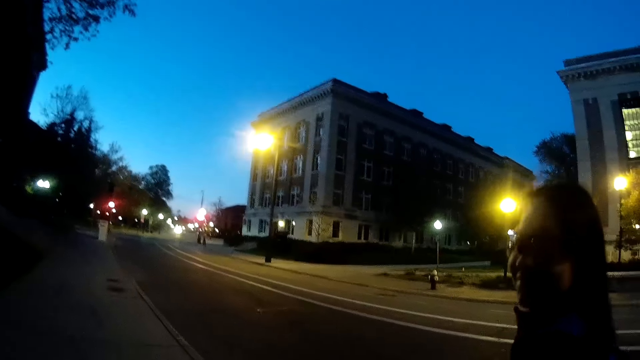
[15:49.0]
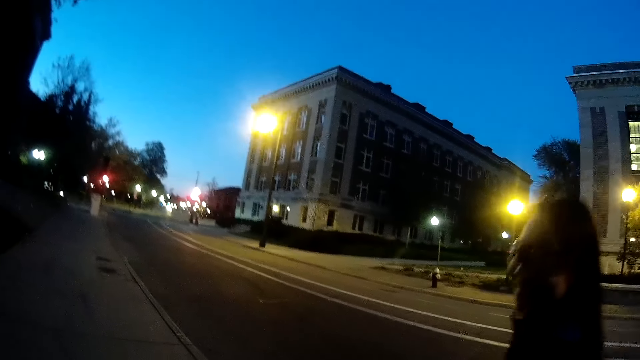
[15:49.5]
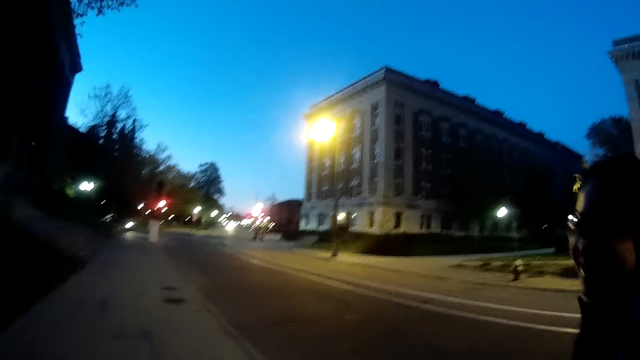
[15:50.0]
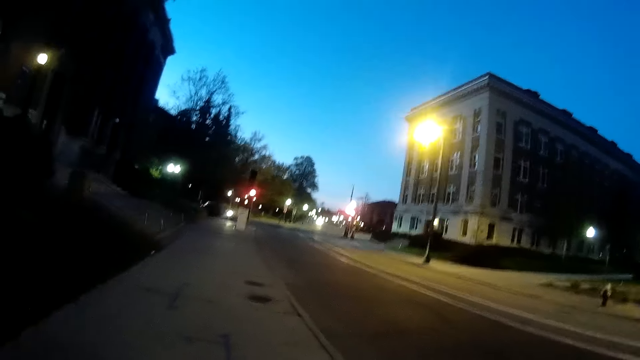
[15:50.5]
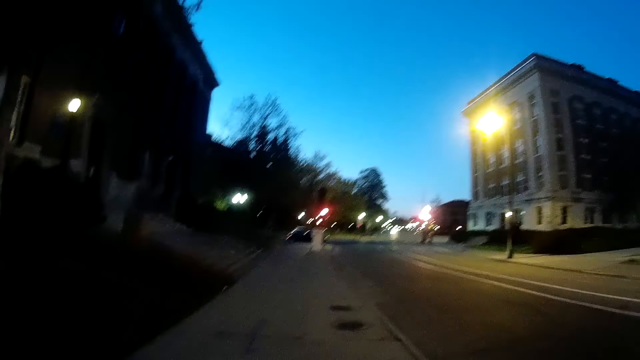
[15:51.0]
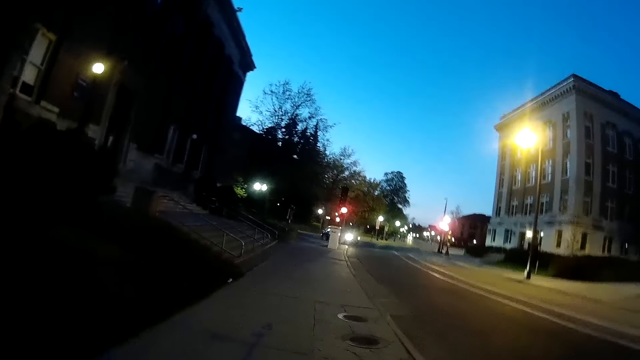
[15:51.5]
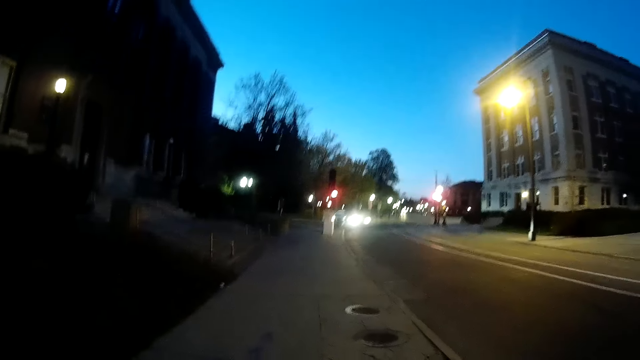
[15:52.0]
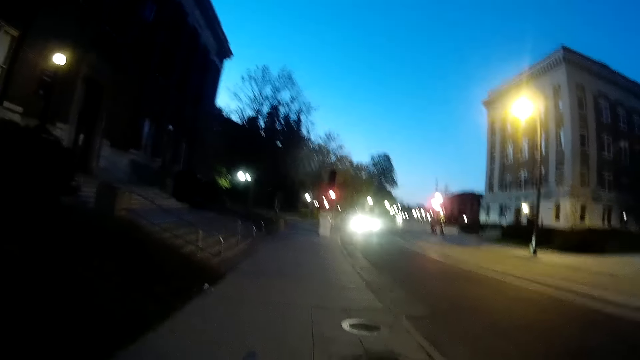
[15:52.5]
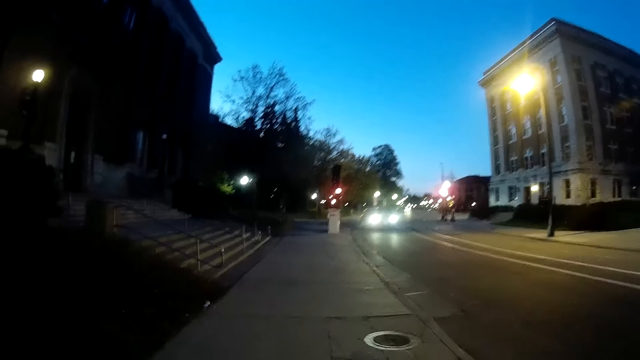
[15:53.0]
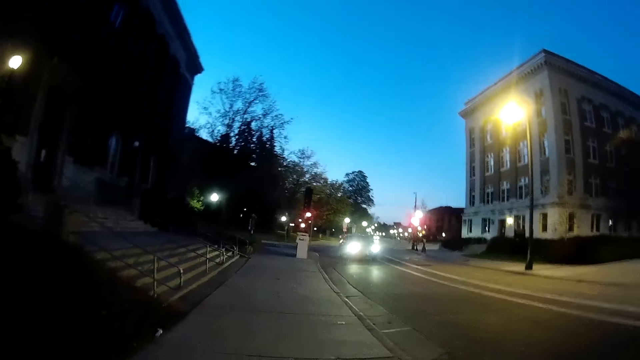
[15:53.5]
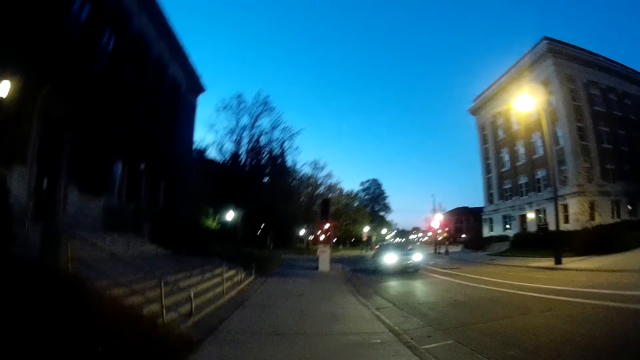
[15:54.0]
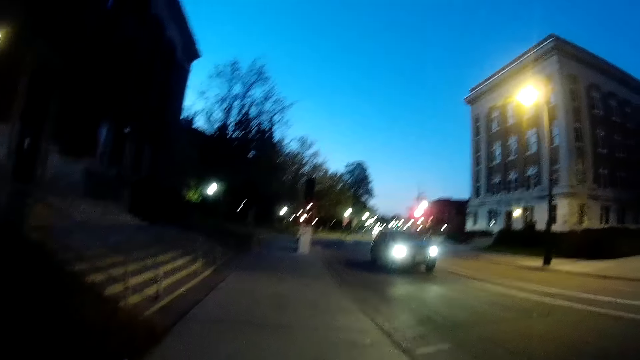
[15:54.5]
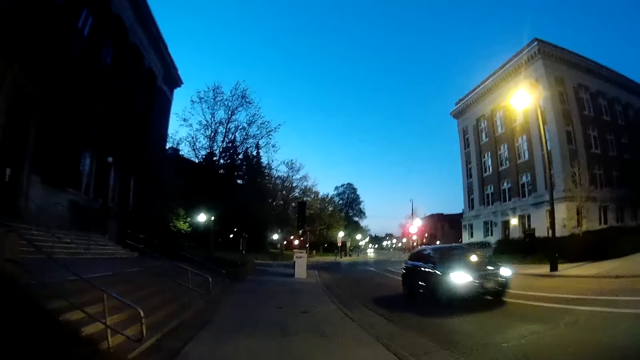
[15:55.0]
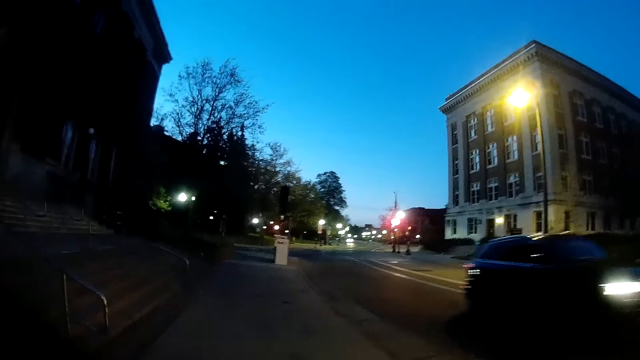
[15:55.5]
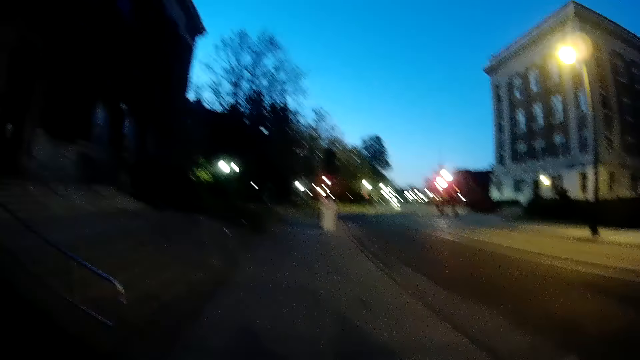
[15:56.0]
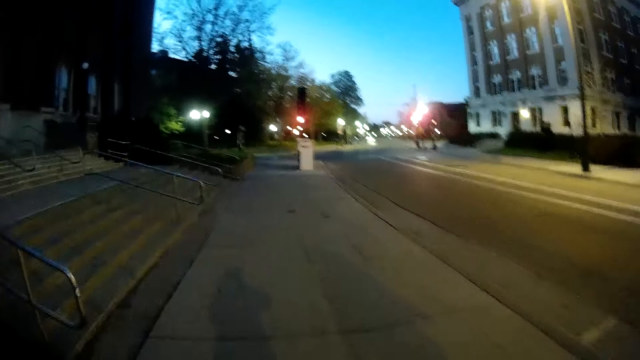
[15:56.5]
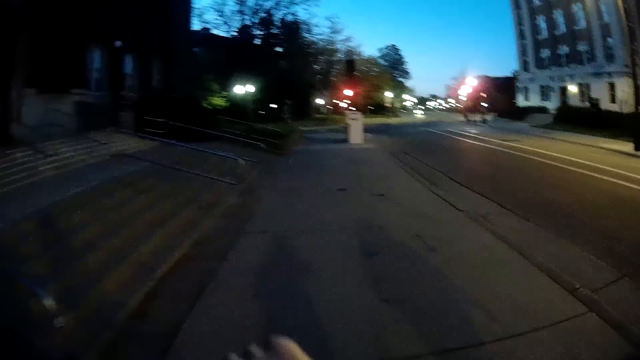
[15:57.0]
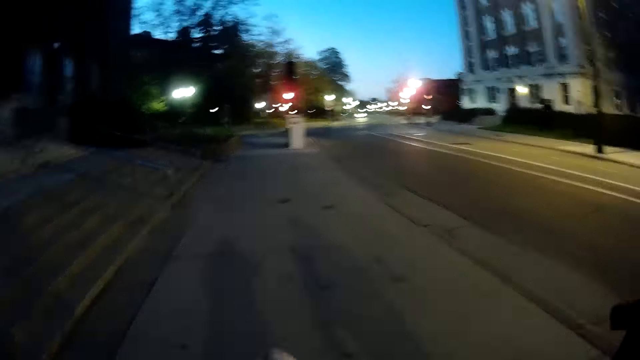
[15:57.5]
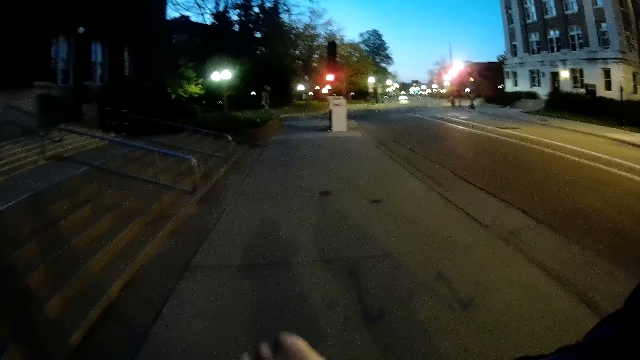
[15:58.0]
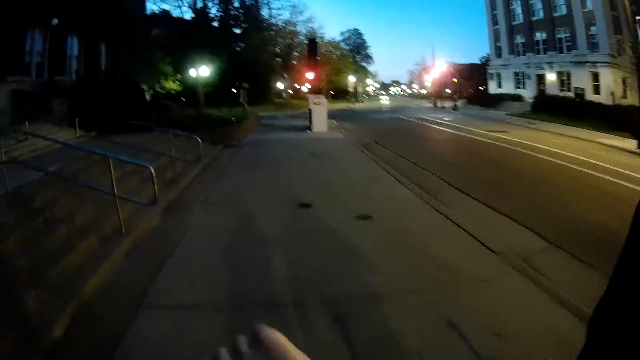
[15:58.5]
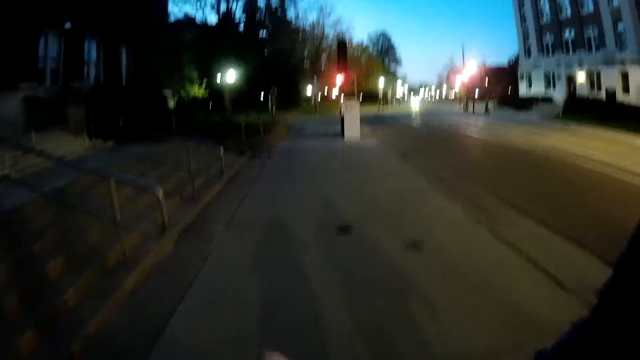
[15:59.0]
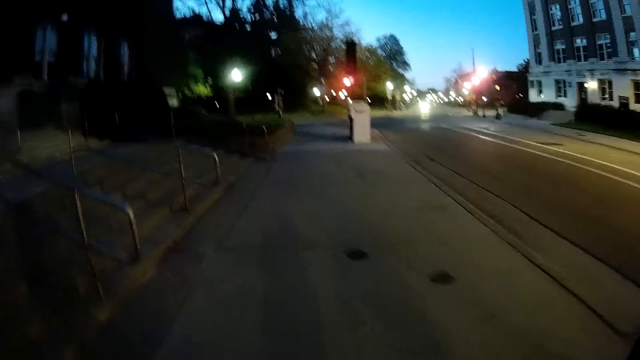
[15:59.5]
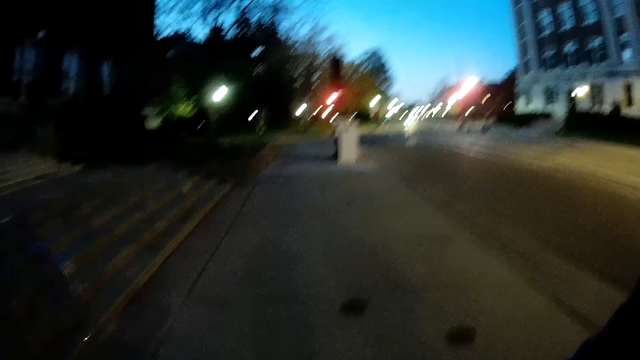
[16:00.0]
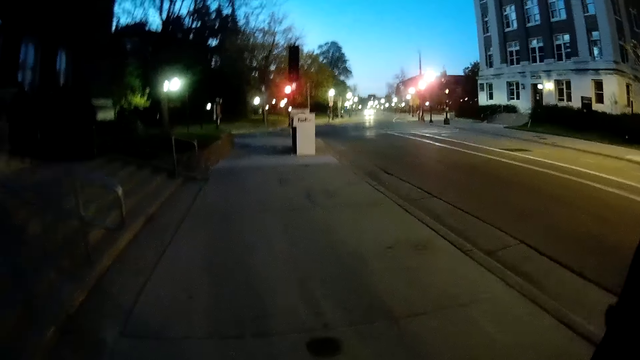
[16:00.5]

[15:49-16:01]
A black SUV drives past the camera wearer on the road. They talk to a lady.

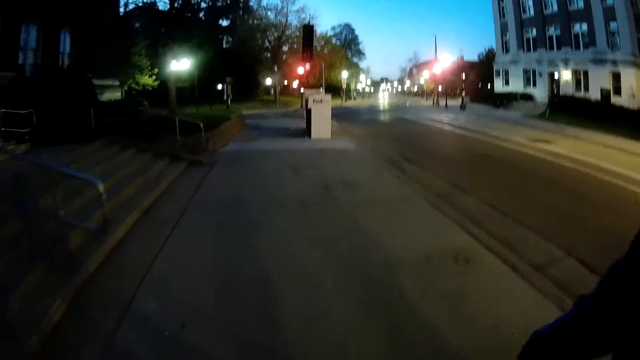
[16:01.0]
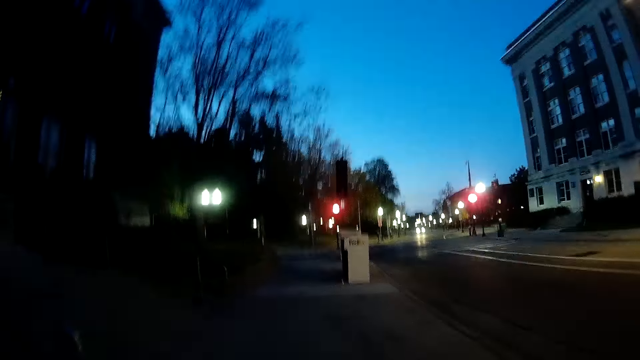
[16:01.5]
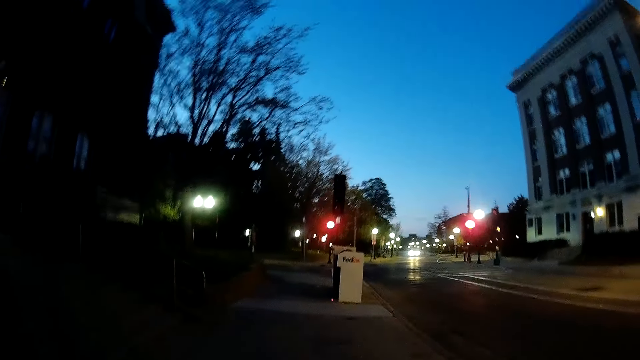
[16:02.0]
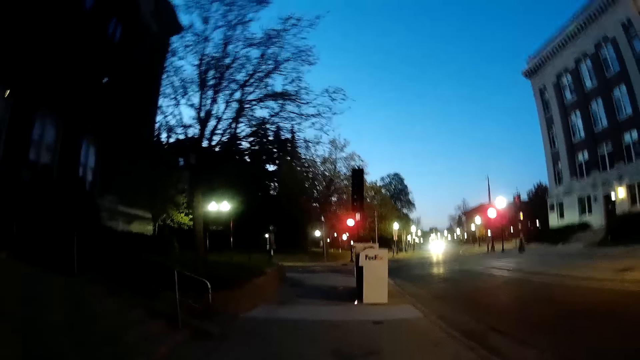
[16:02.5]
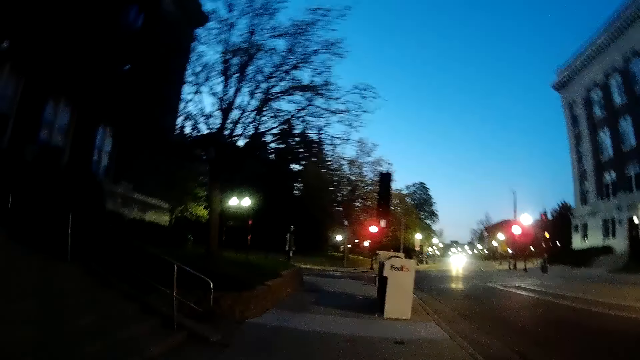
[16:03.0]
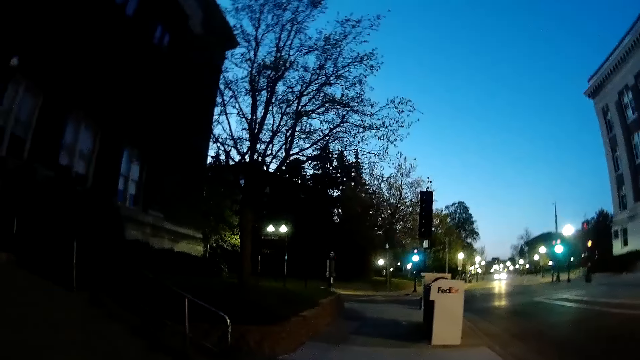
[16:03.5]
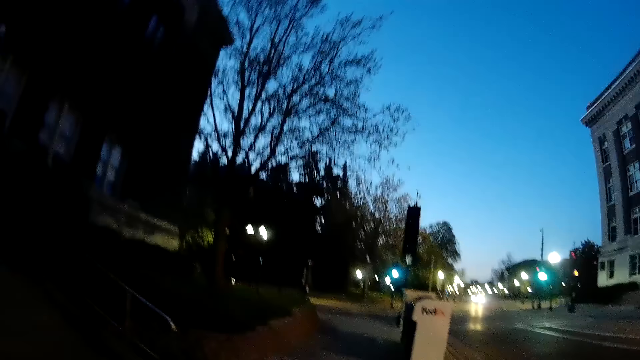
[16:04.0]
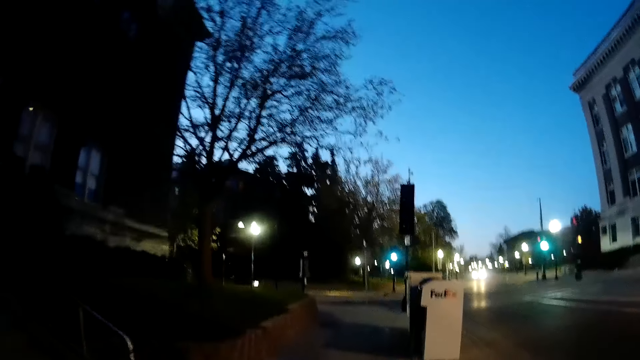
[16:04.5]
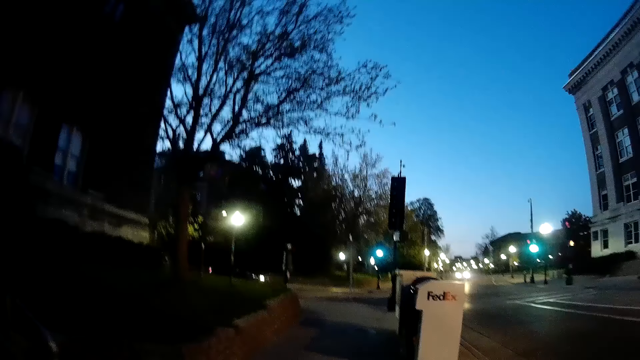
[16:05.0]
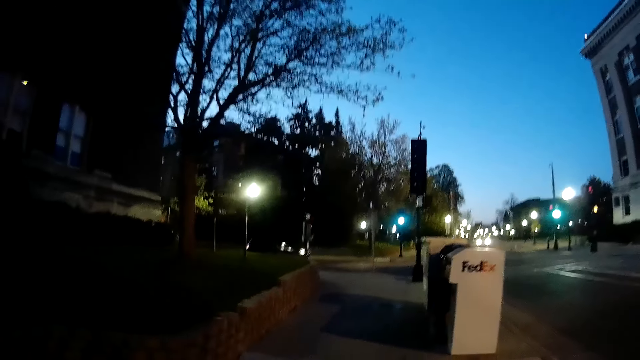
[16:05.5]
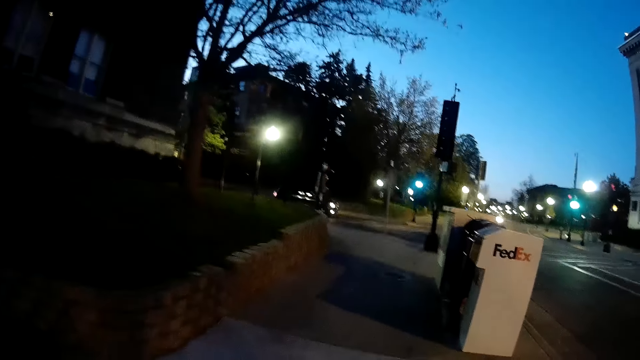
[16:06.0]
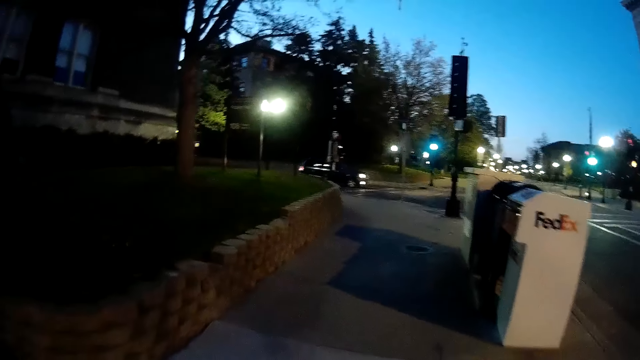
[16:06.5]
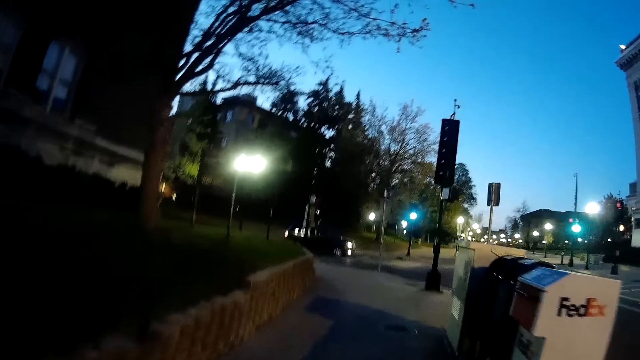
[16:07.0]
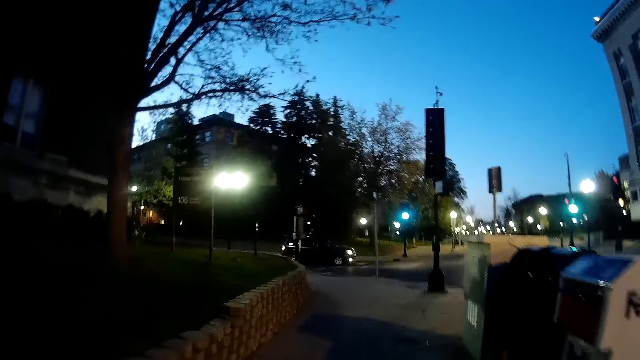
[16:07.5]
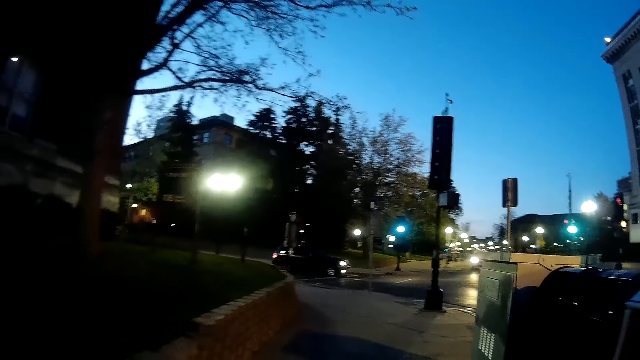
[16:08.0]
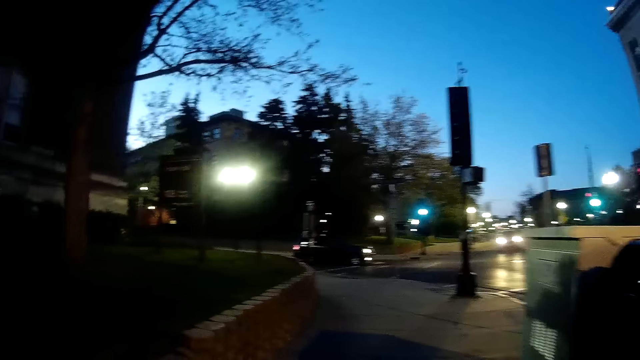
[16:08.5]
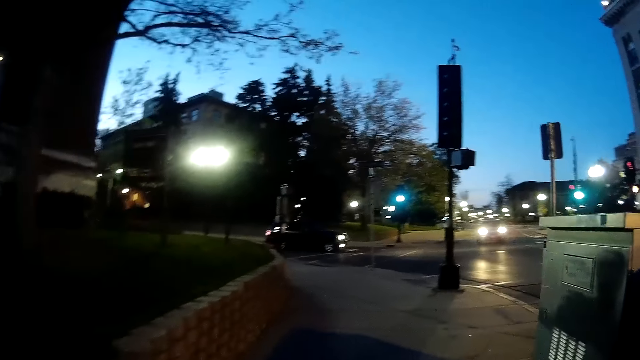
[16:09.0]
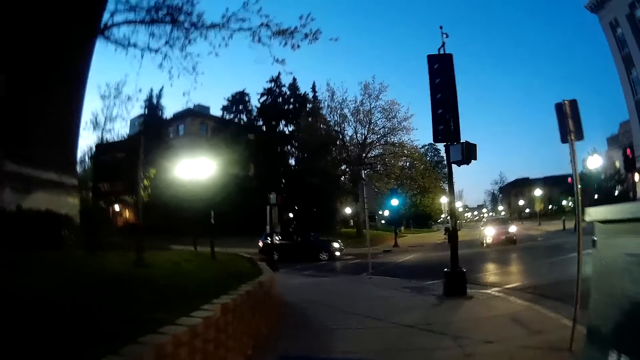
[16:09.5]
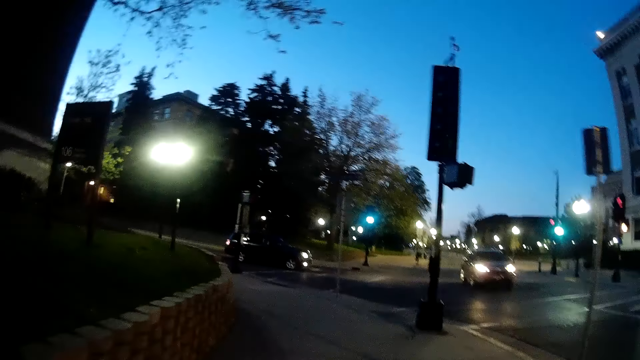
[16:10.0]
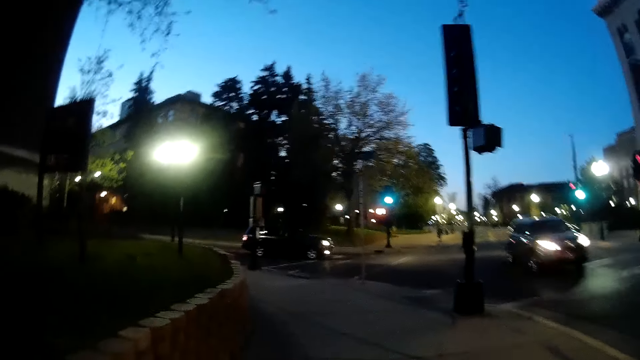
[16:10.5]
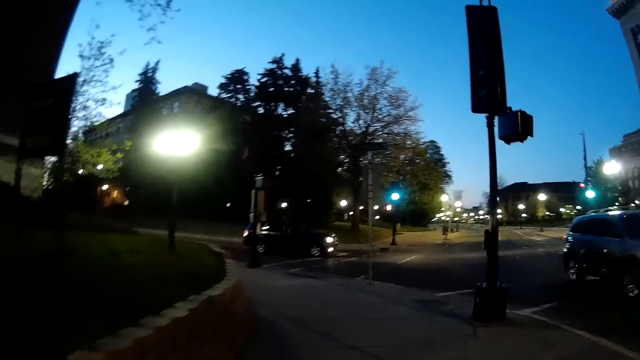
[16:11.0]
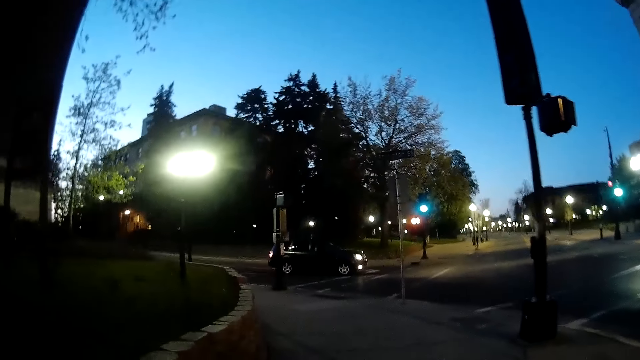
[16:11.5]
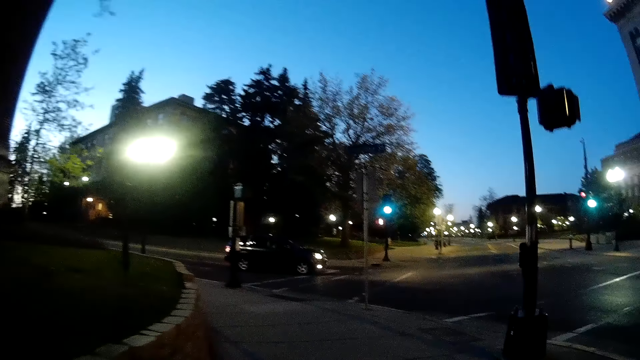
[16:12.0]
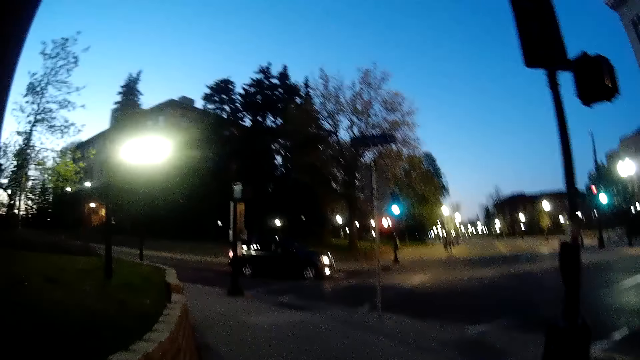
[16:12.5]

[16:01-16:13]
A black SUV drives past the camera wearer on the road.
